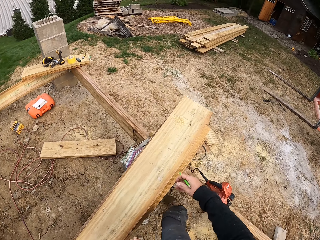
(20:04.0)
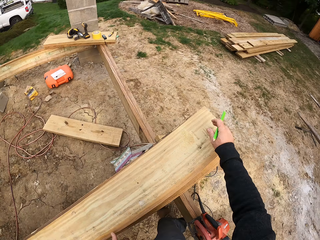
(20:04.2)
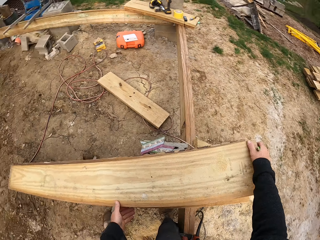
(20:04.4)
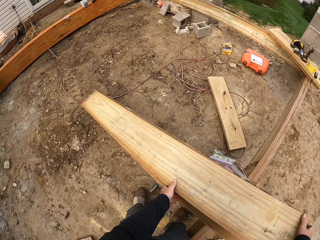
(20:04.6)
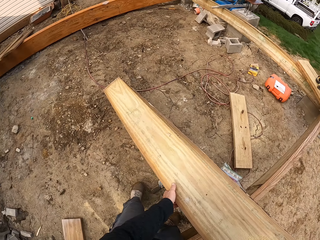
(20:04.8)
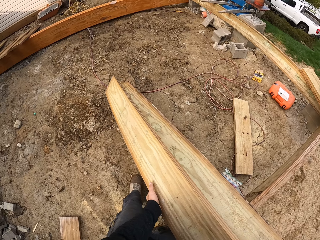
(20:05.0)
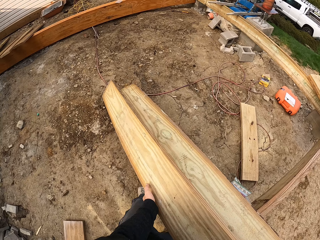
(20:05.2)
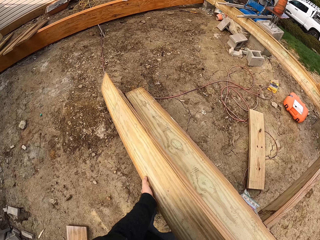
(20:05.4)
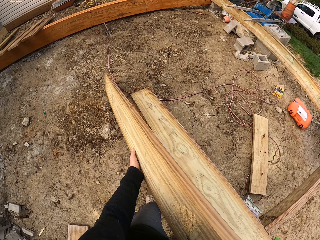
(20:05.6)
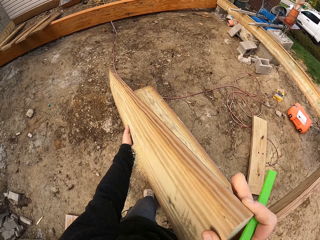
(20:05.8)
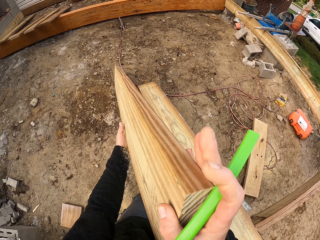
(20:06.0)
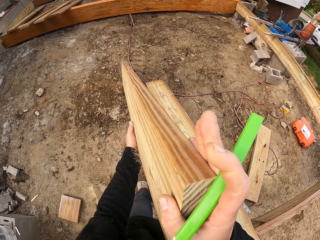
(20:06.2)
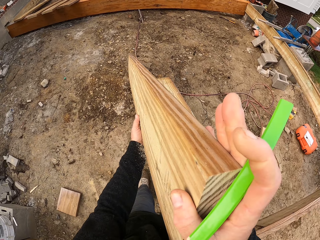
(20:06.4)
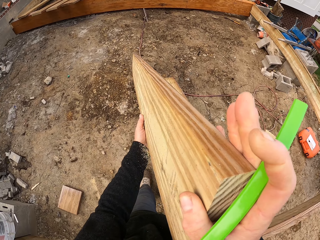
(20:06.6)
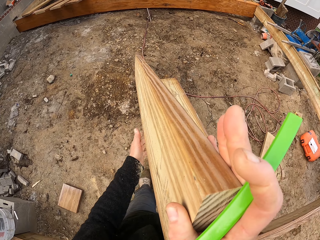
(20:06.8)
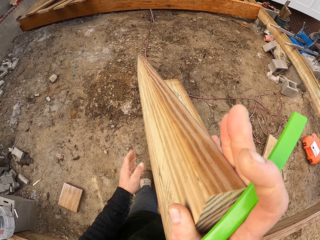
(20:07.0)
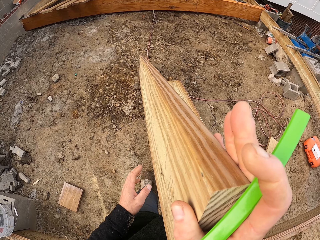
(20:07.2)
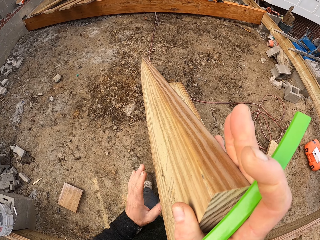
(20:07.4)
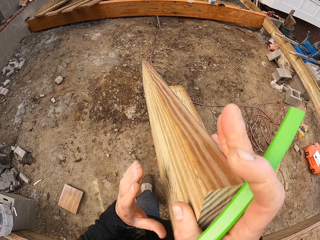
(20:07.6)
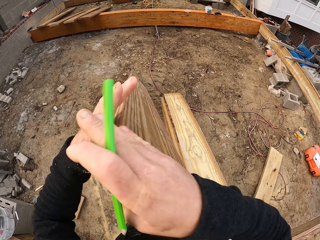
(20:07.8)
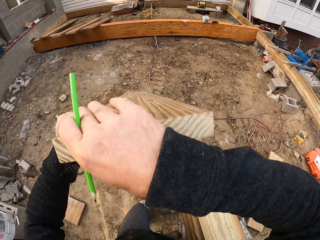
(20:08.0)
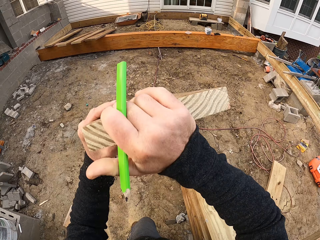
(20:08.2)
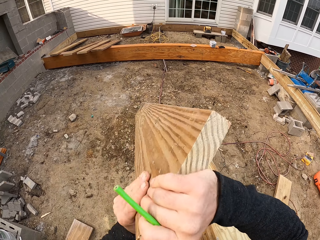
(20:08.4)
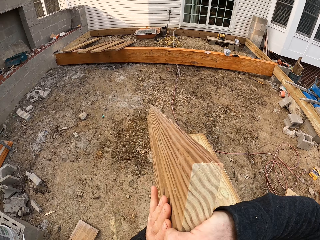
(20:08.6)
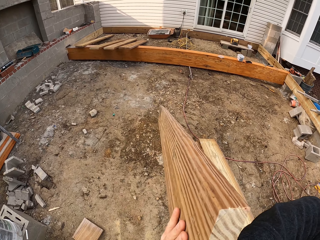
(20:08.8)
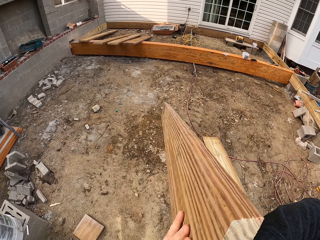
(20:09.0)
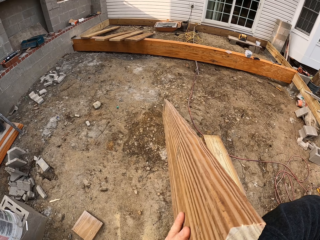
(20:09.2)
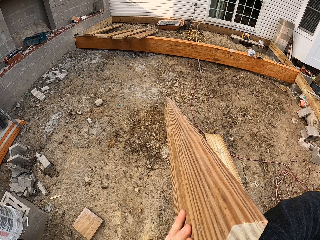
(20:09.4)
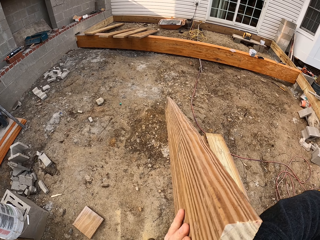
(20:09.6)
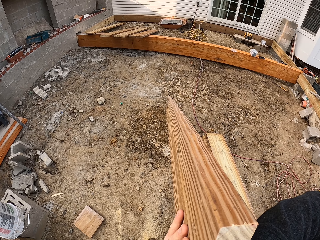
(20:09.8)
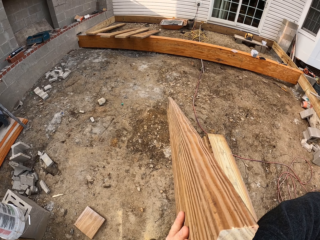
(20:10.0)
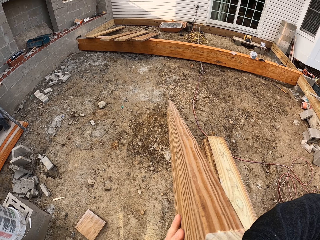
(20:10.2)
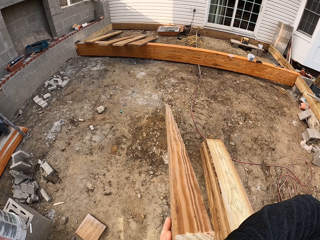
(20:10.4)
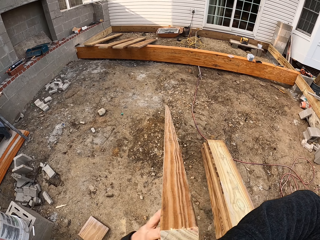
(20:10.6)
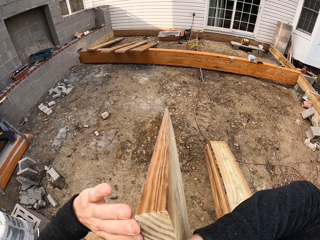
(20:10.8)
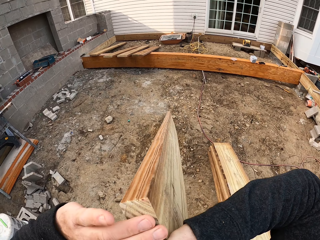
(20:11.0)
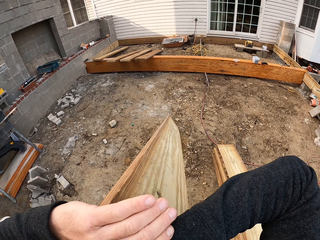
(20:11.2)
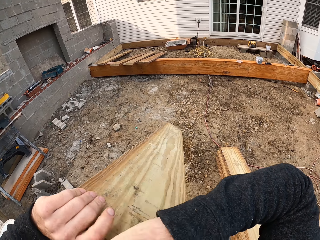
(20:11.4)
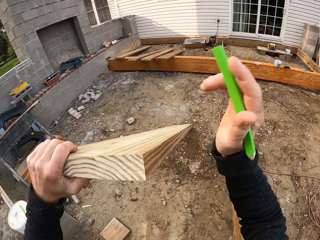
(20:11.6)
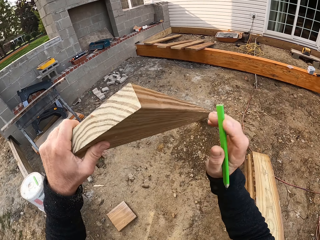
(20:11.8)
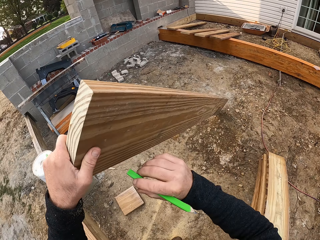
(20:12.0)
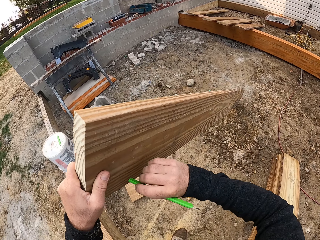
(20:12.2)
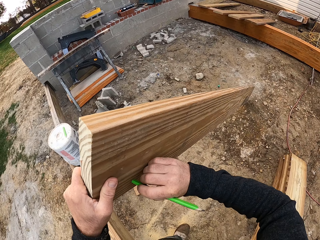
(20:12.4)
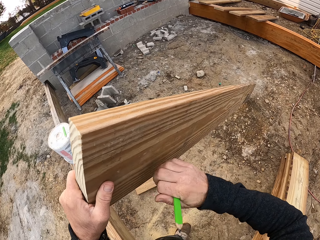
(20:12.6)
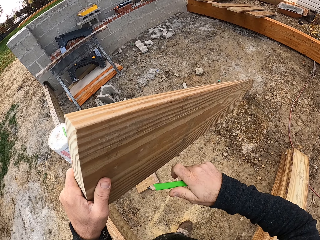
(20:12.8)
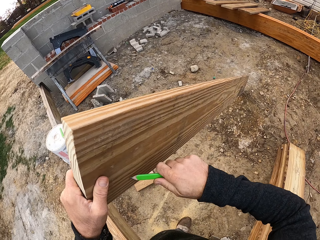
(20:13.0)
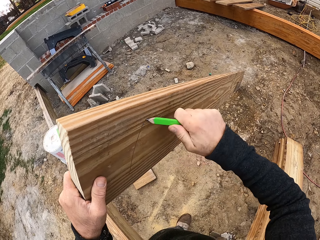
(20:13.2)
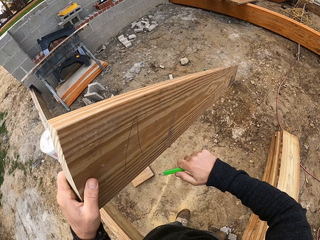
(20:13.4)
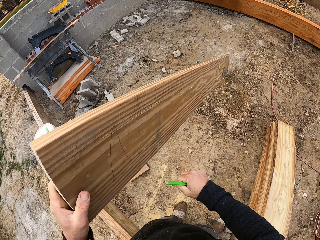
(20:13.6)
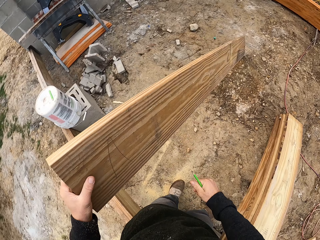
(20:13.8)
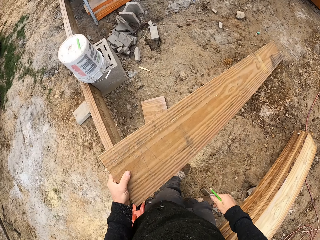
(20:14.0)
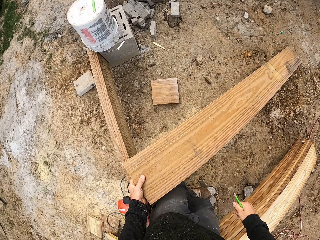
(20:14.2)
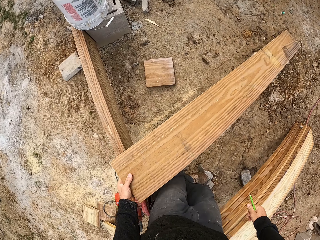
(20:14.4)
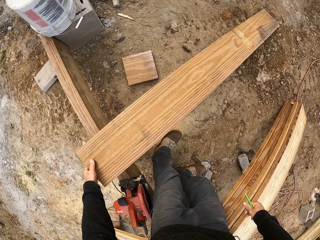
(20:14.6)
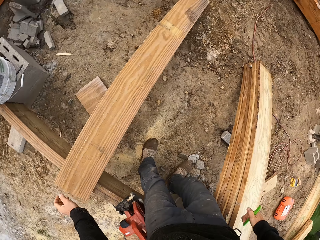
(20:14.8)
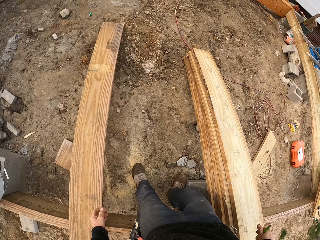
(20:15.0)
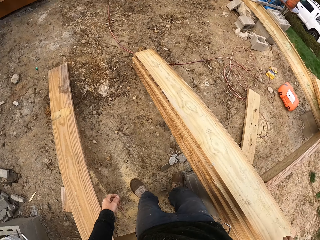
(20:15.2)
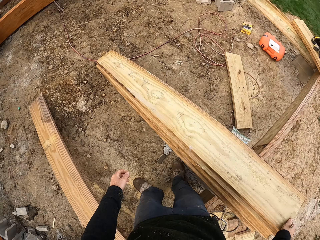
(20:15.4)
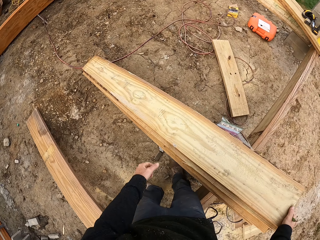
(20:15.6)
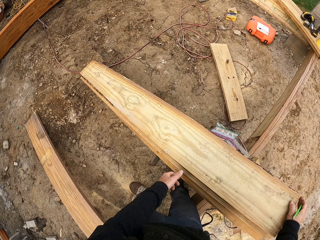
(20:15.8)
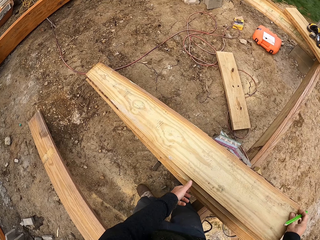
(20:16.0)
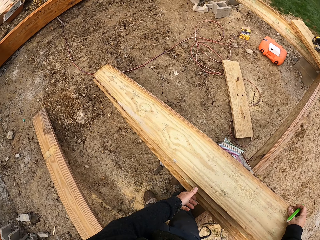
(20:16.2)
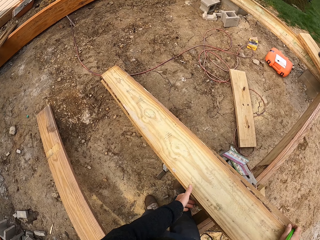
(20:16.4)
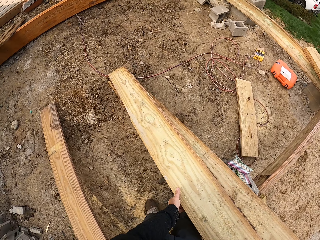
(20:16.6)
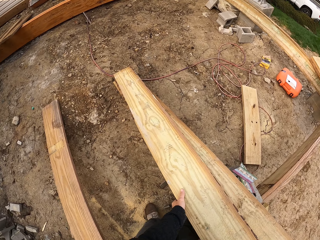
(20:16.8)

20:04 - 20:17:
The camera wearer holds a piece of wood and picks up the piece of wood. They look at the side of the piece of wood. They draw on the piece of wood. They drop the piece of wood.

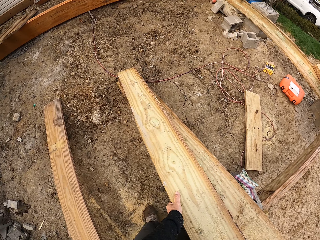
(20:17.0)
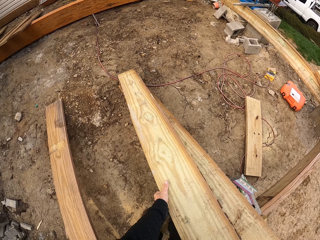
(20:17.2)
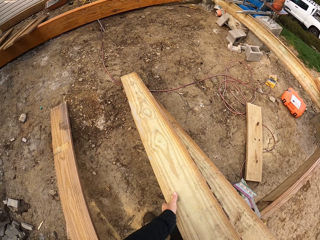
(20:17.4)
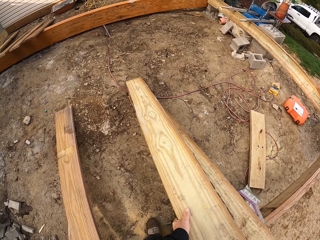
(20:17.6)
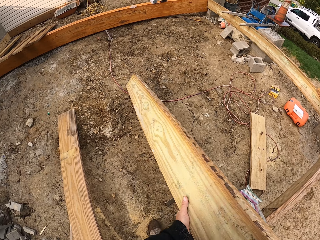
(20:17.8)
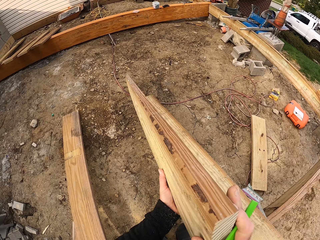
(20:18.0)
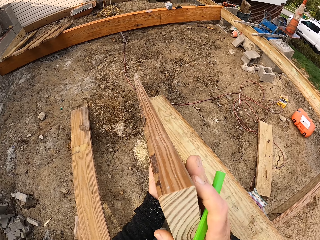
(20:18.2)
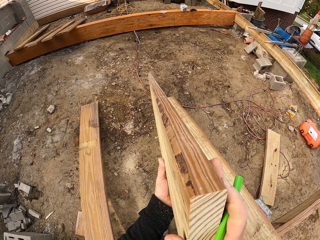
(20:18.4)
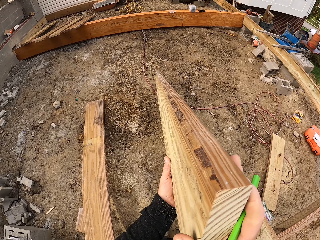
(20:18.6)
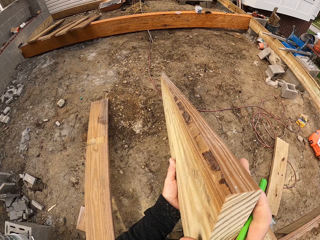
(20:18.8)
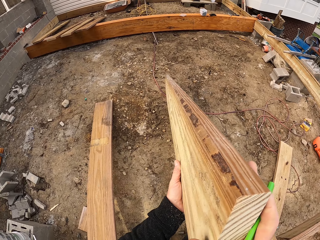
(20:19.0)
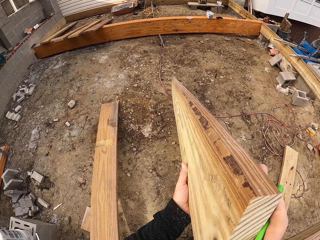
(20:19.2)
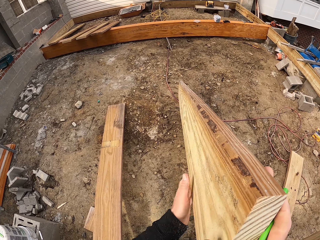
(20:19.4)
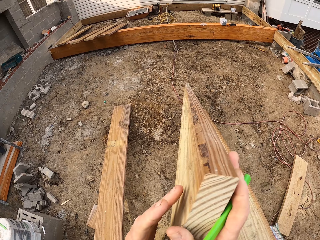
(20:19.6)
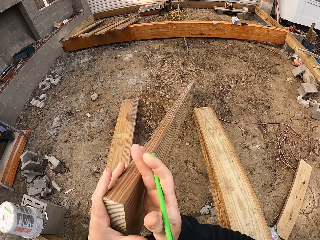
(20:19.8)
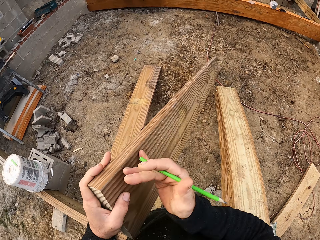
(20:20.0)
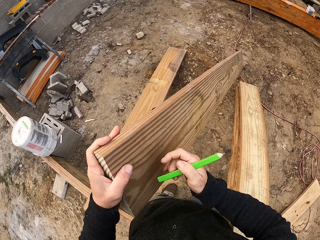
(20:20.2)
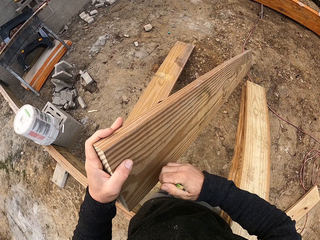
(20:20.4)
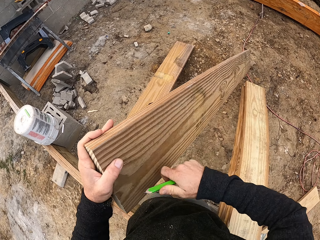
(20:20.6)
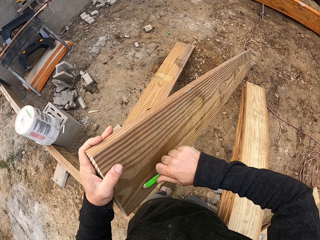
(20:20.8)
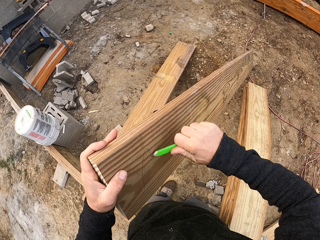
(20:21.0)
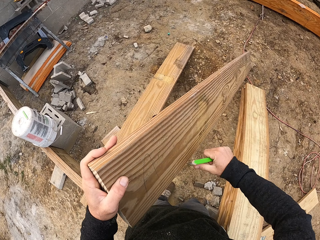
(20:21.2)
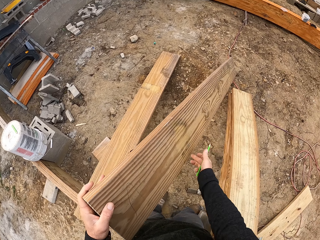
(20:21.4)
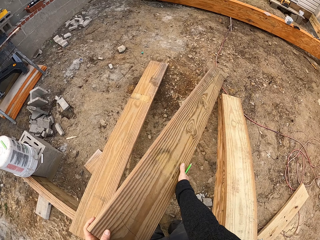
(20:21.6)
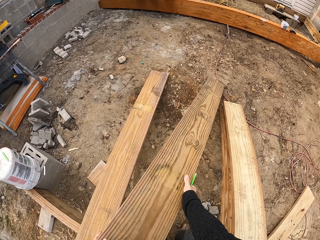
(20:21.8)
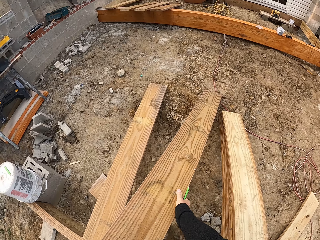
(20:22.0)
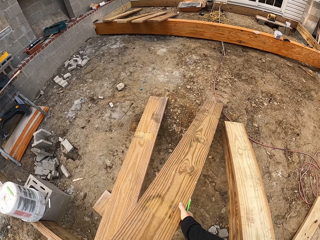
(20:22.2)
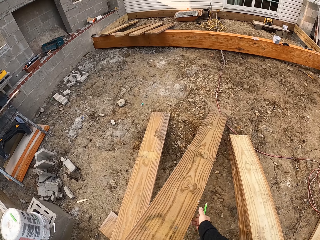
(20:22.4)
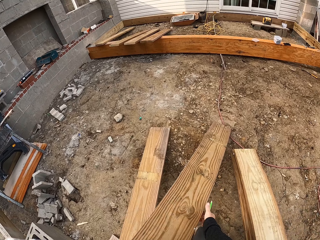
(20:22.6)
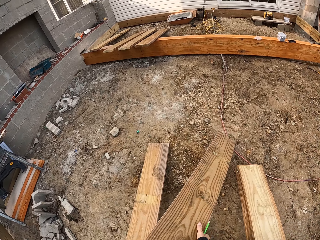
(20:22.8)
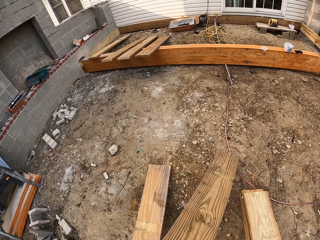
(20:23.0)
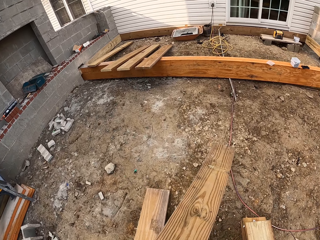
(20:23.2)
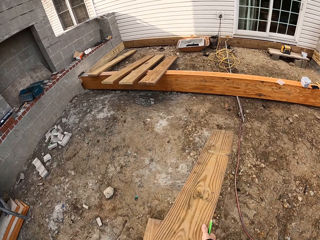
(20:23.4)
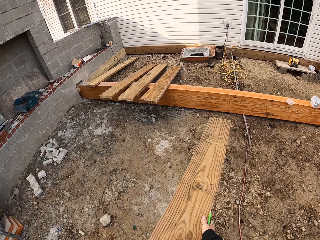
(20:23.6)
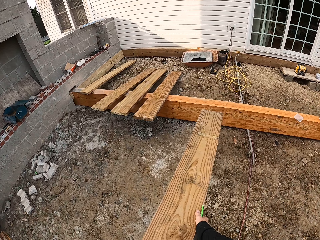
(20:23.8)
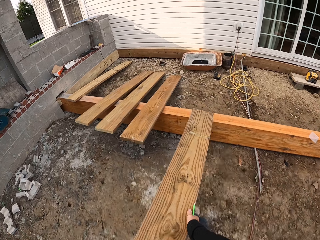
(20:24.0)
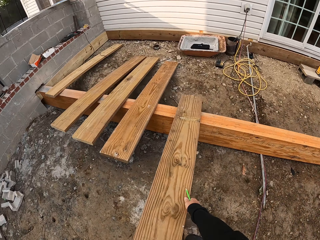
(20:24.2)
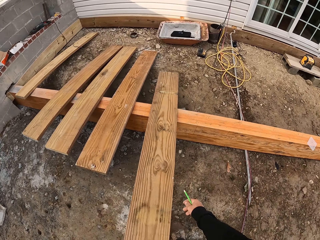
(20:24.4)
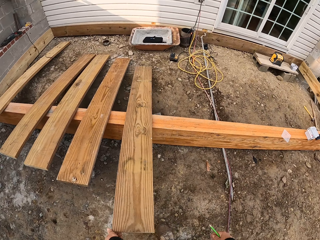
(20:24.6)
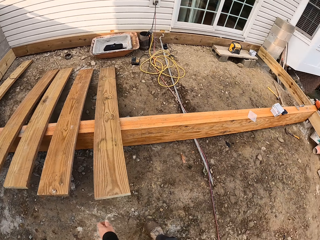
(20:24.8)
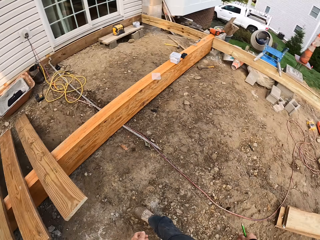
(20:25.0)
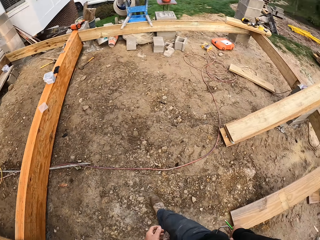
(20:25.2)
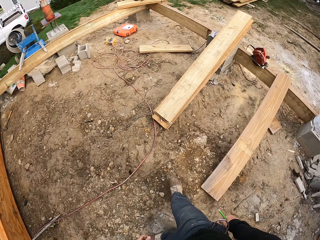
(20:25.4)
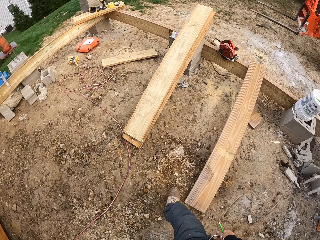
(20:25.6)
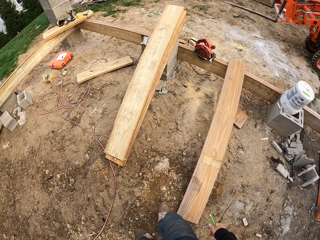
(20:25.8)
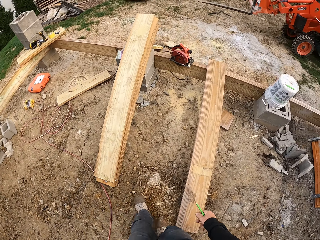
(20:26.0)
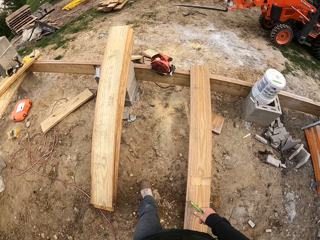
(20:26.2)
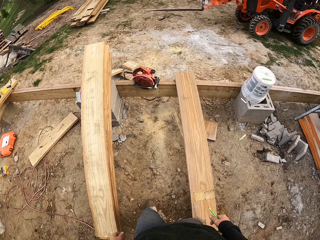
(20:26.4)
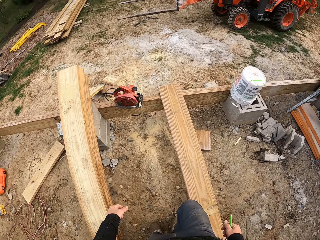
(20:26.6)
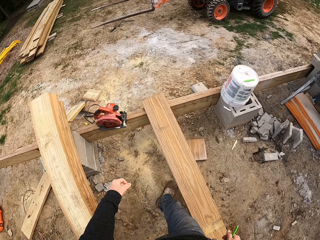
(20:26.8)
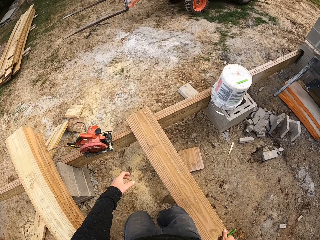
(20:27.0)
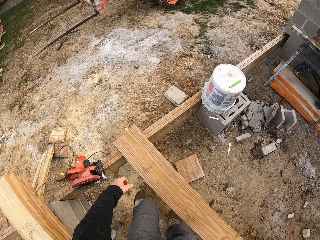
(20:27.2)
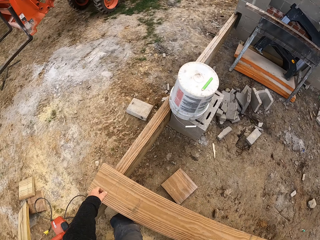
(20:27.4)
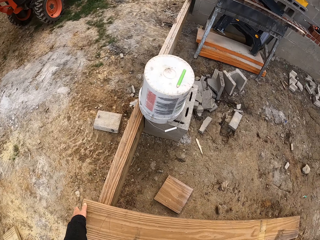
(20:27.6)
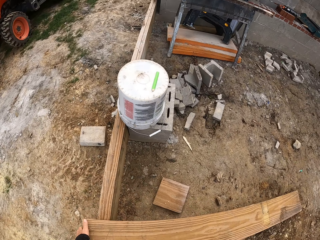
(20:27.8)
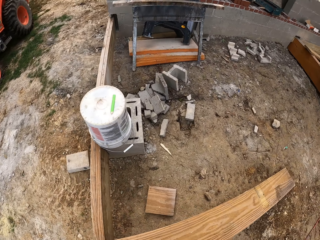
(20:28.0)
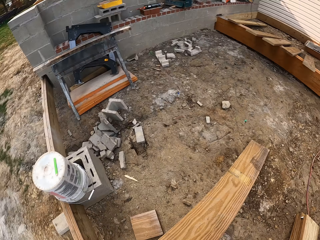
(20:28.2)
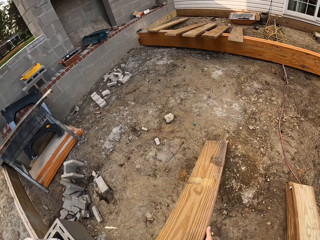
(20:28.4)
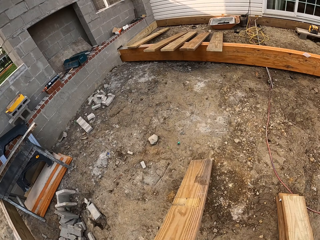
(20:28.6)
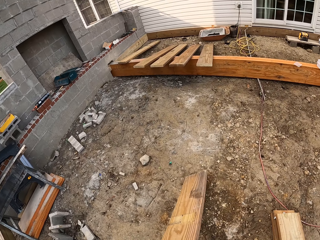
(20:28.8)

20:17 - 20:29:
The camera wearer holds a piece of wood and picks up the piece of wood. They look at the side of the piece of wood. They look at the piece of wood again. They draw on the piece of wood. They walk around the construction site. They drop the piece of wood. They walk around the construction site. They pick up the piece of wood and hold the piece of wood.
